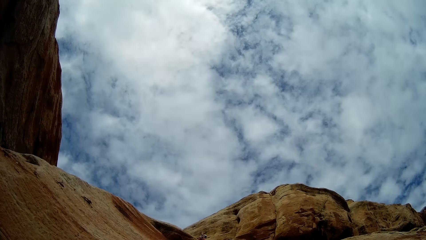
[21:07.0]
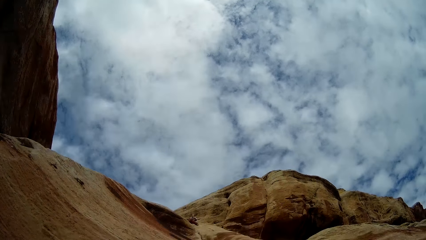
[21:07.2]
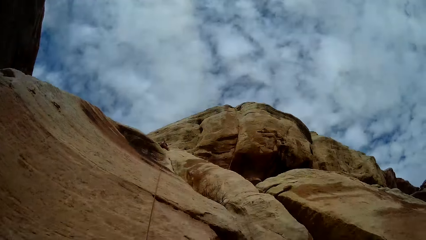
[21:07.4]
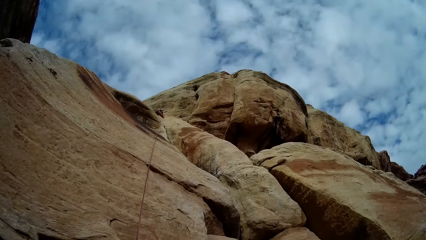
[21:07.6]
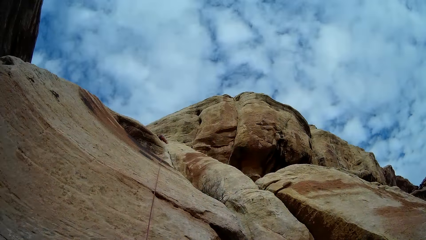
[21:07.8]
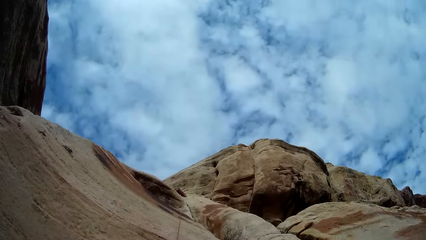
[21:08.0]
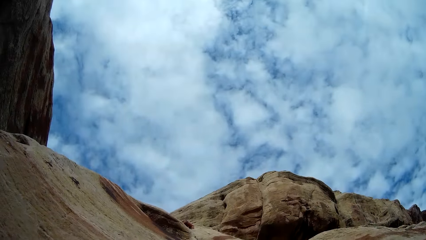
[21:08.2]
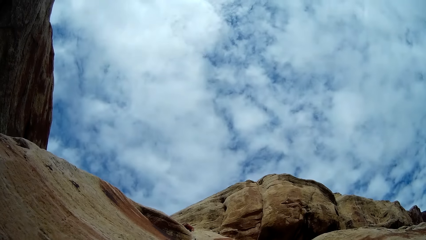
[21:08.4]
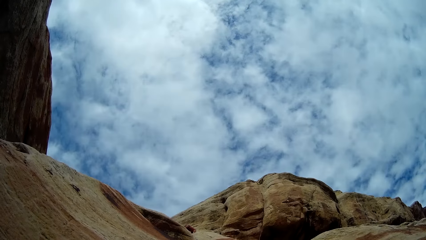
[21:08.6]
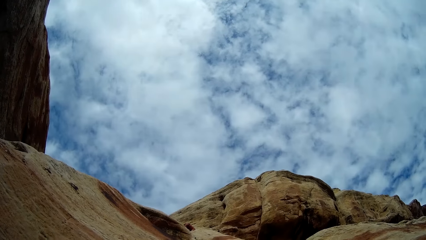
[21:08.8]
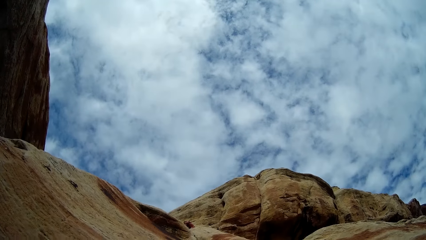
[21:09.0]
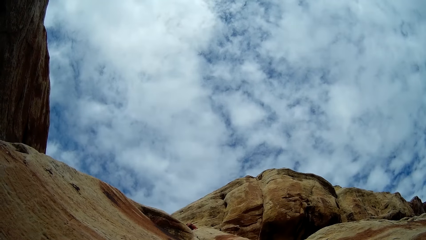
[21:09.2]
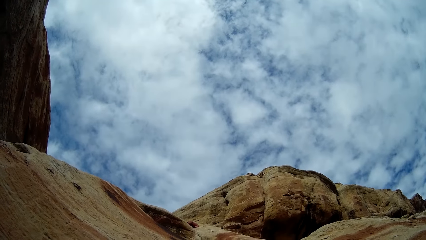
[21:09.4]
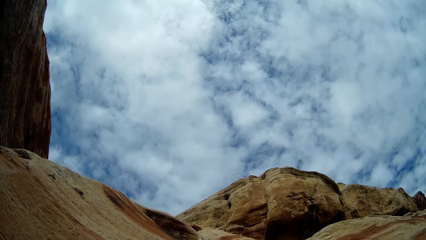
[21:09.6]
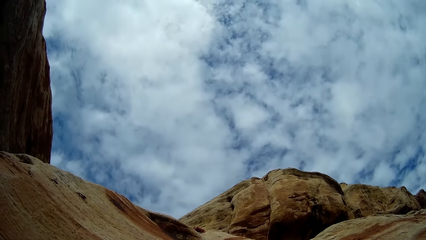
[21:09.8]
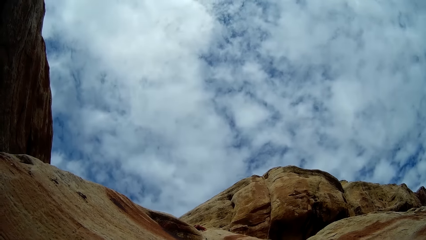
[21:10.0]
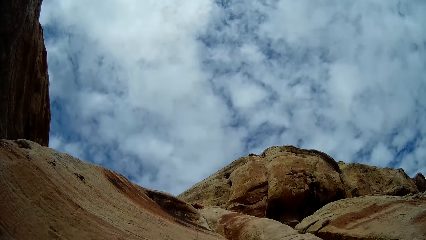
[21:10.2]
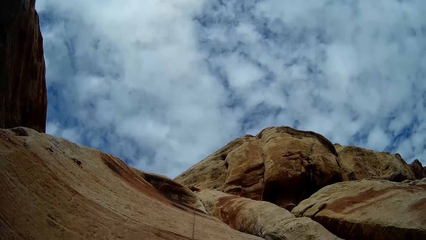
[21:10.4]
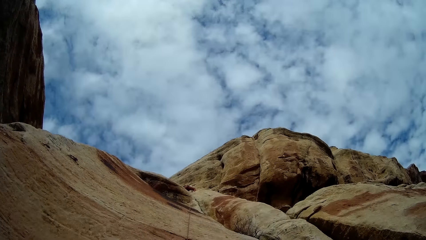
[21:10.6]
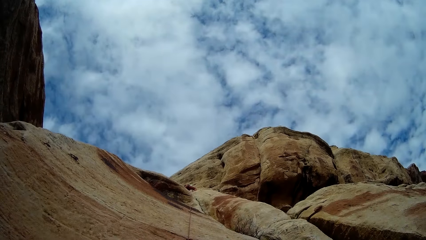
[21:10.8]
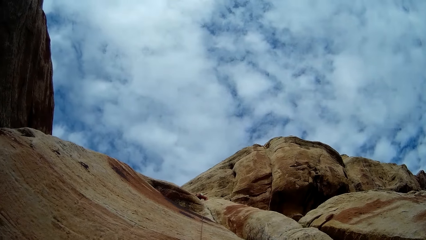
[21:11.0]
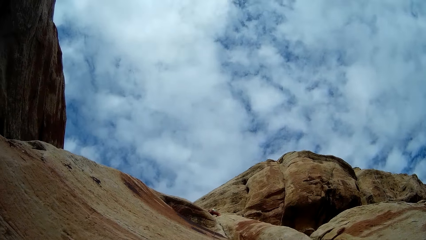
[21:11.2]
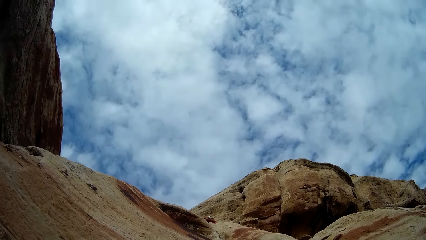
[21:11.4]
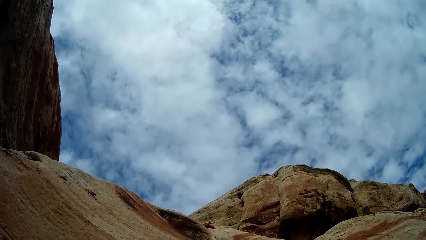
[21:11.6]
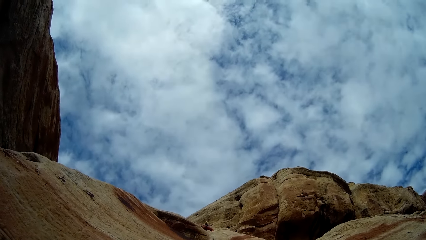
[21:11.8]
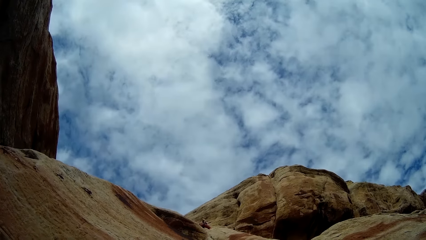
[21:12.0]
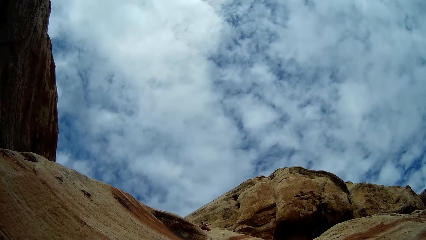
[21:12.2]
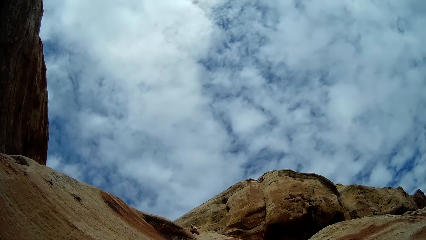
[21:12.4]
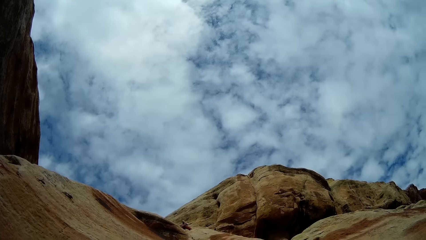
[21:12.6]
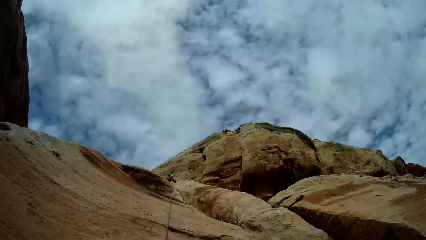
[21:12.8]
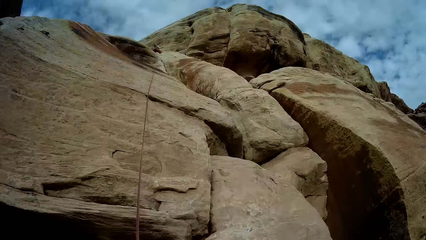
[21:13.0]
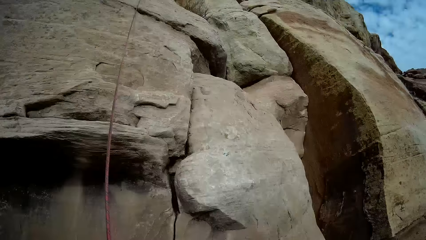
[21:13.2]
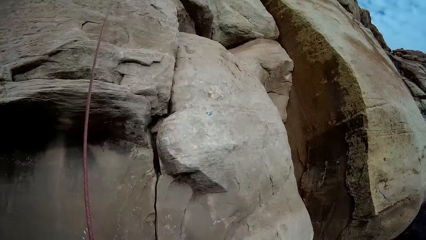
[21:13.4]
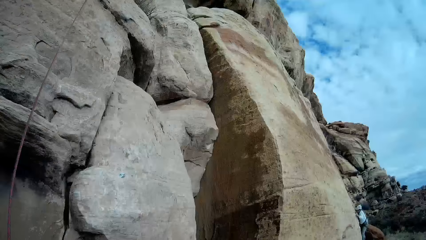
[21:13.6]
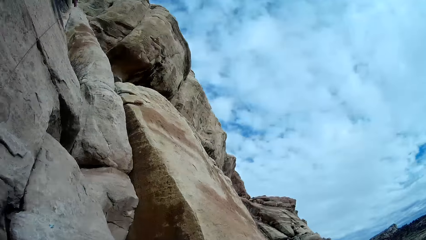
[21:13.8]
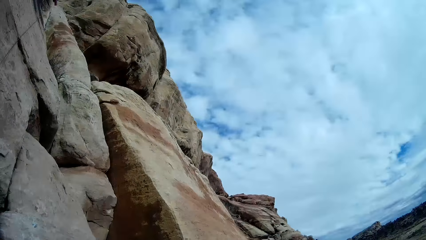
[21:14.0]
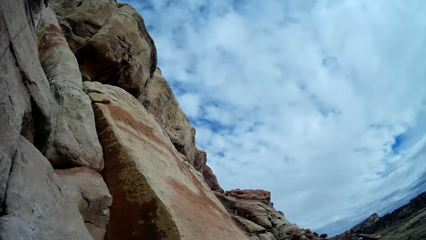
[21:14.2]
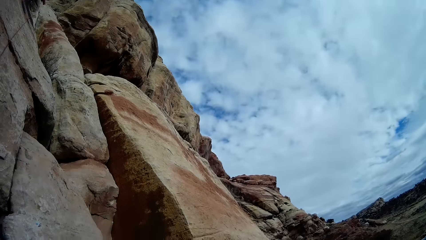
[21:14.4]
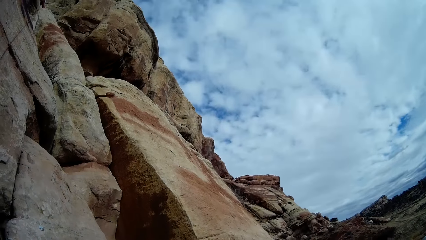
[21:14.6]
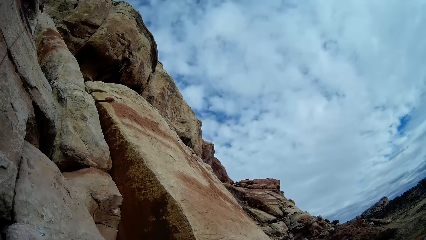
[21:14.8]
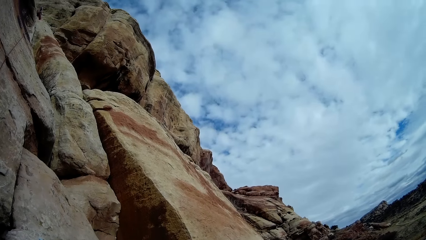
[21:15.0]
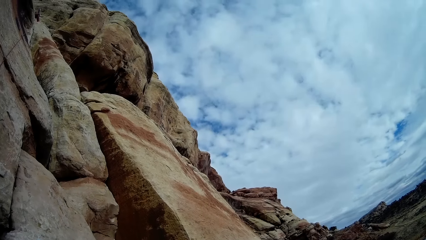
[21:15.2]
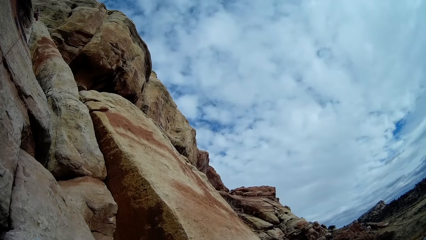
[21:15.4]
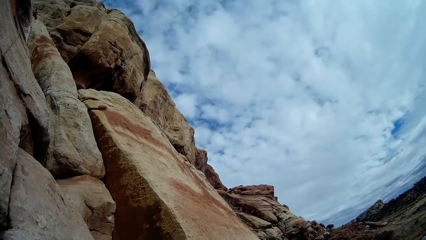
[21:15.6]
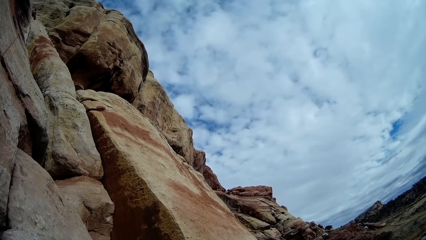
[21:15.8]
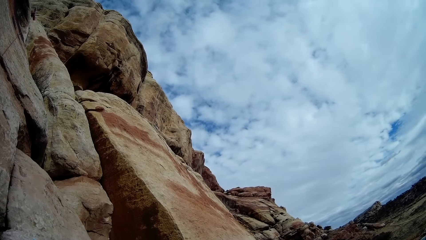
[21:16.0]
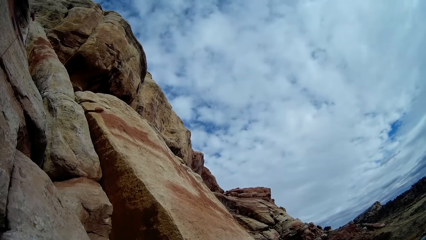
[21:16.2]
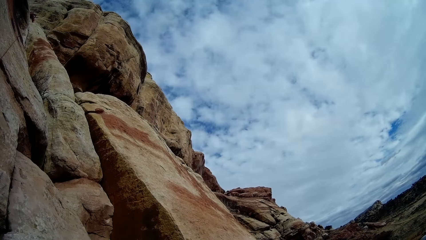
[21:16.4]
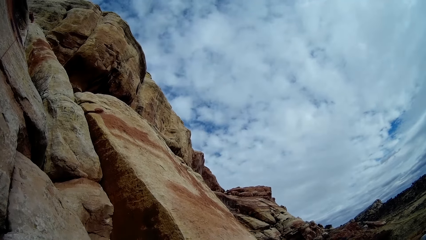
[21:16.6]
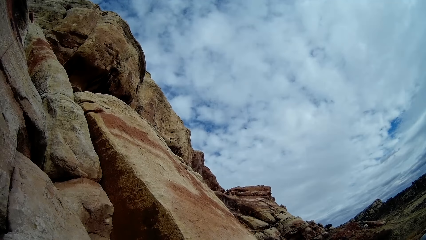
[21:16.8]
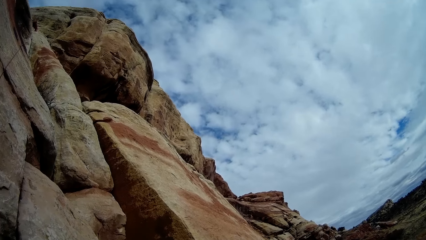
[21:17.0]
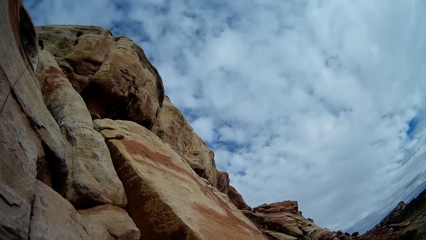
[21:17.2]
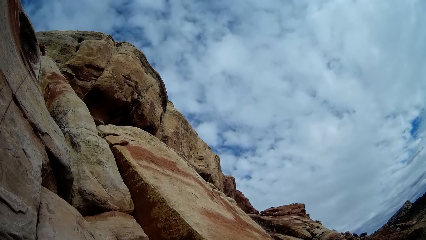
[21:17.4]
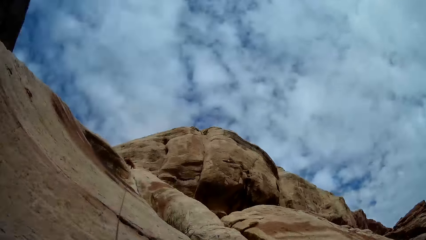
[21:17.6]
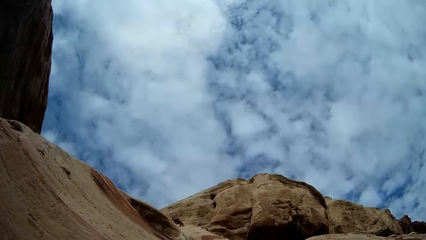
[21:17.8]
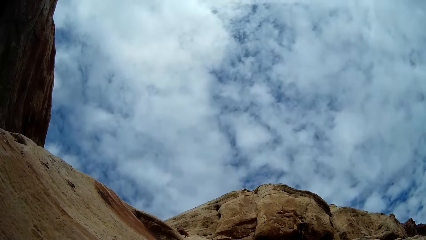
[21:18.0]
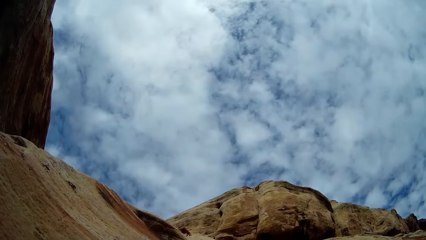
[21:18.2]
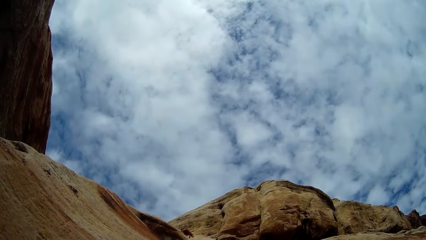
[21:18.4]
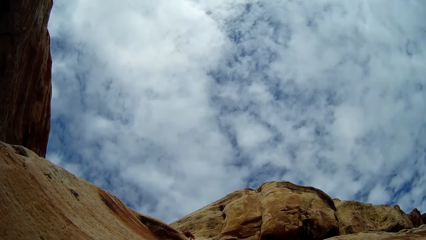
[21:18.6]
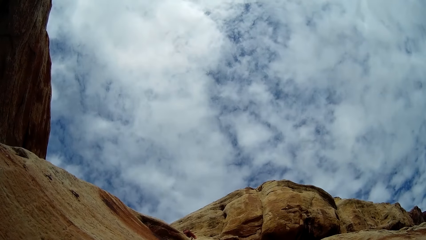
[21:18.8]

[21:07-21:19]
The camera wearer looks around.

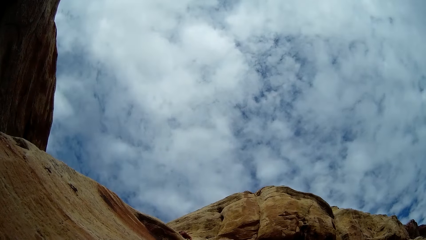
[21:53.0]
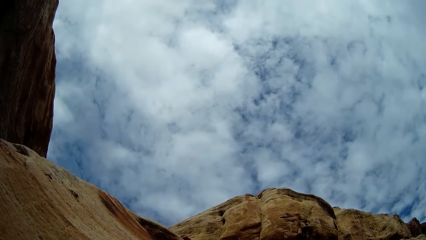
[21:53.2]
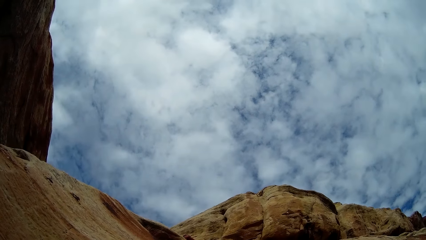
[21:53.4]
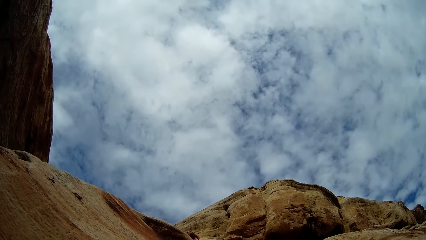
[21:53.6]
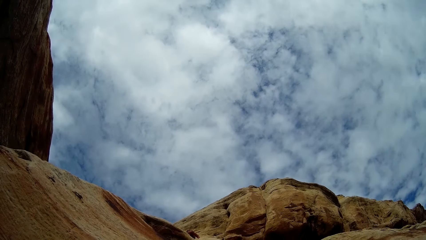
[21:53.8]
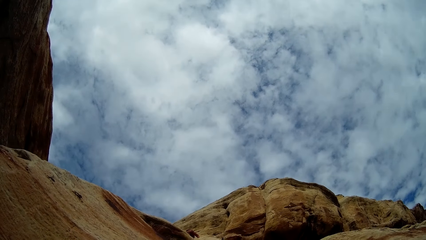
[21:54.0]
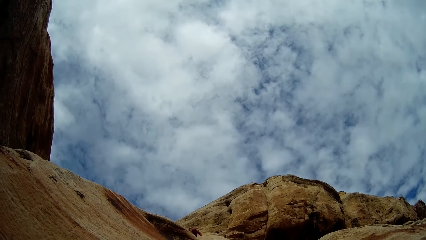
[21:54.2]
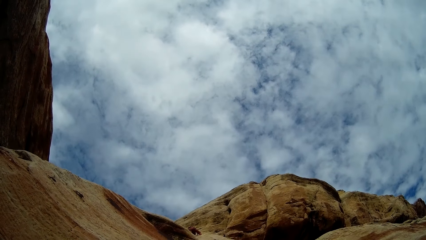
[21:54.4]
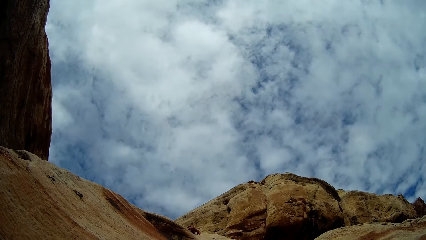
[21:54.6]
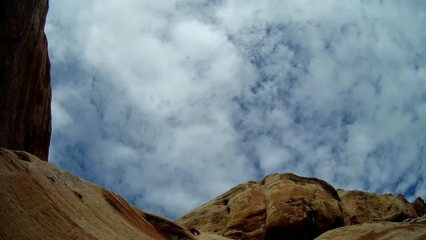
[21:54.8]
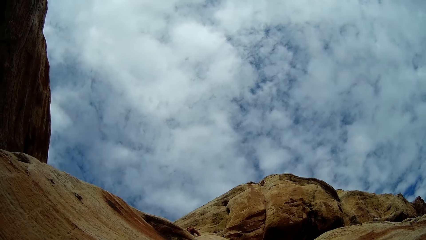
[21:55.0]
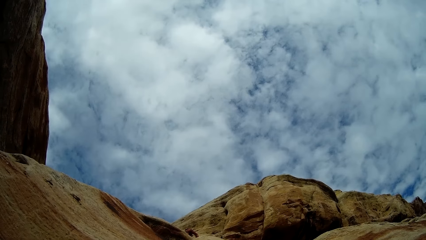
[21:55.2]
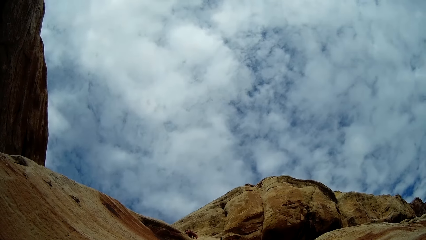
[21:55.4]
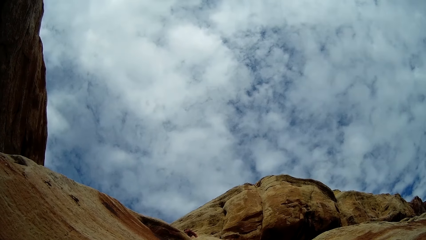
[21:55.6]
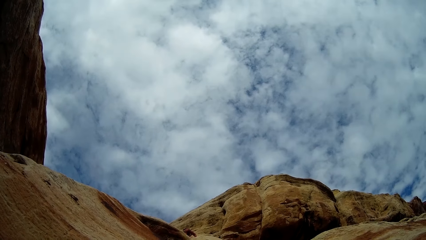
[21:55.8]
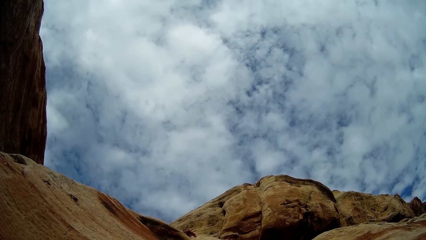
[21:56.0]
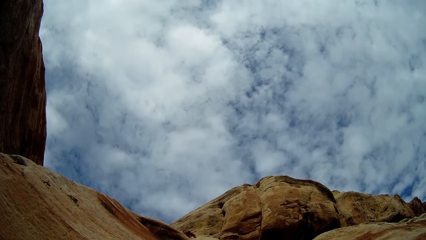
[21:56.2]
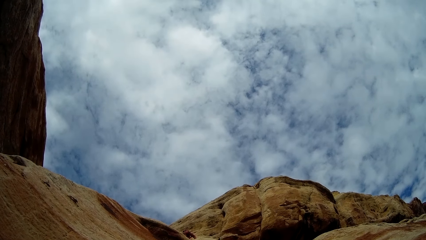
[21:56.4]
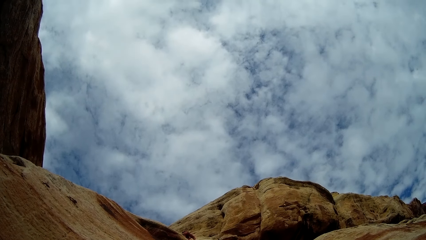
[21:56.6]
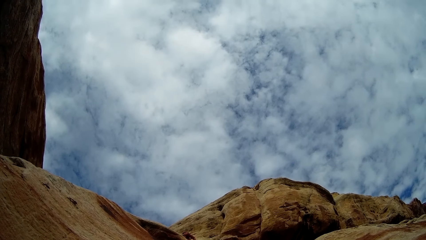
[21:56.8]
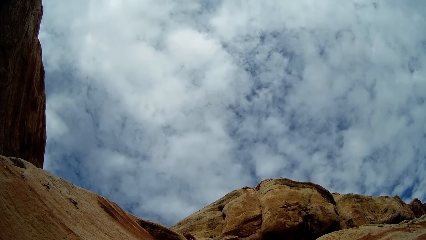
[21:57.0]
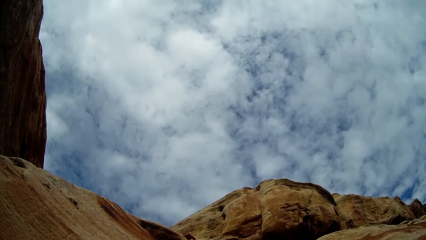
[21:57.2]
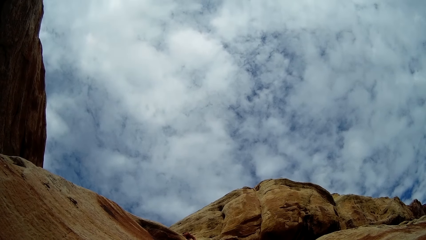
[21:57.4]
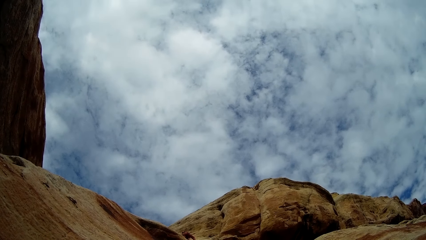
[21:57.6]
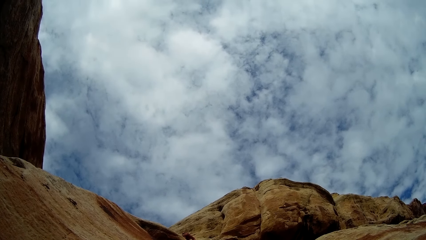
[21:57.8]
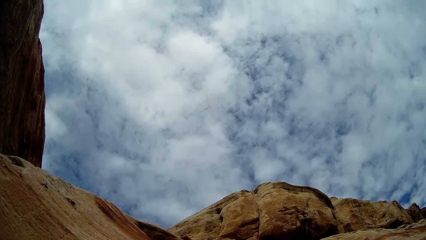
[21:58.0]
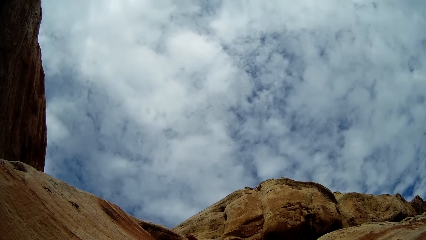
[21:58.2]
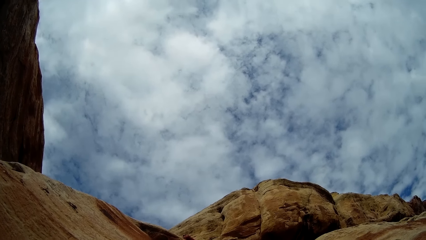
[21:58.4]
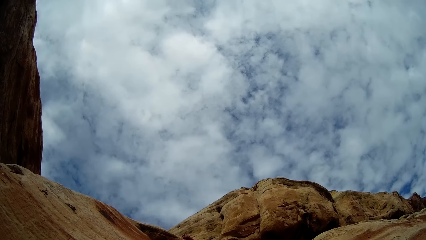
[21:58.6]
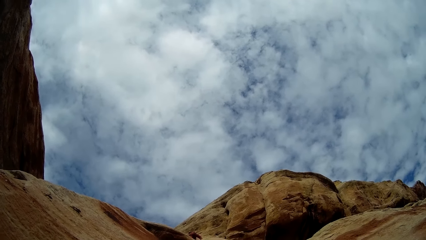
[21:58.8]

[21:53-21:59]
The camera wearer looks at the man.
